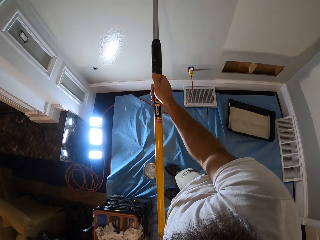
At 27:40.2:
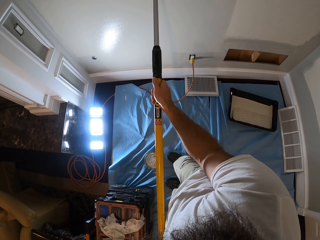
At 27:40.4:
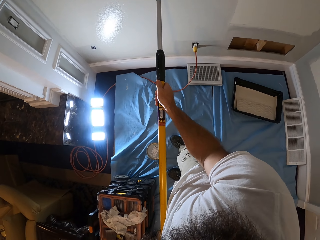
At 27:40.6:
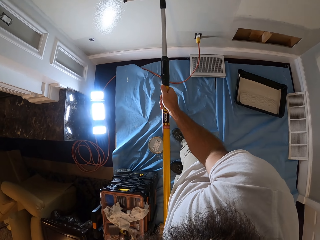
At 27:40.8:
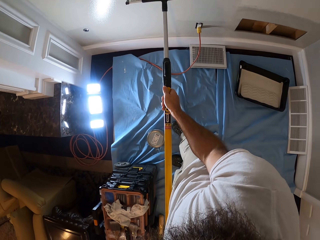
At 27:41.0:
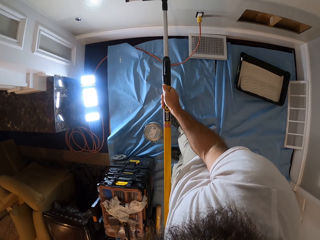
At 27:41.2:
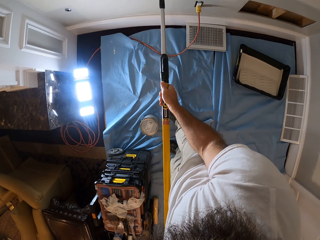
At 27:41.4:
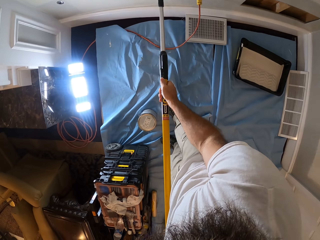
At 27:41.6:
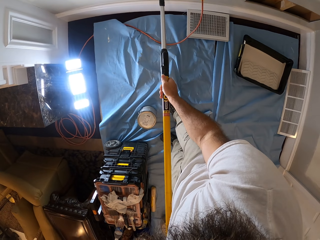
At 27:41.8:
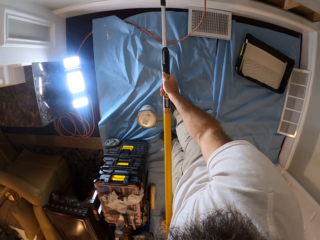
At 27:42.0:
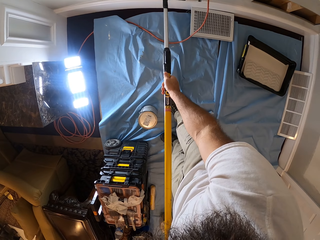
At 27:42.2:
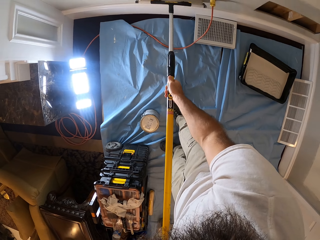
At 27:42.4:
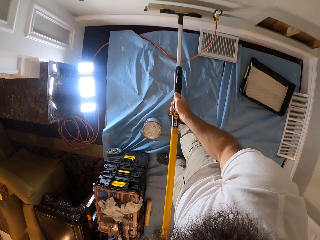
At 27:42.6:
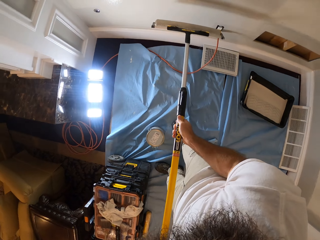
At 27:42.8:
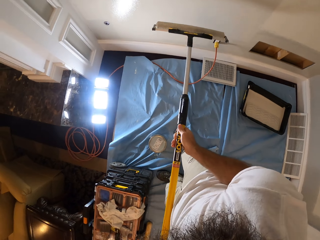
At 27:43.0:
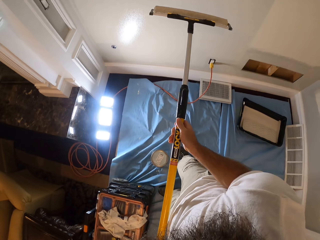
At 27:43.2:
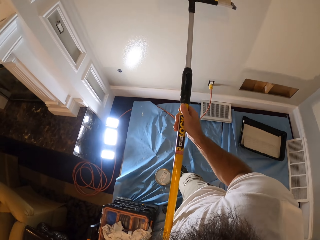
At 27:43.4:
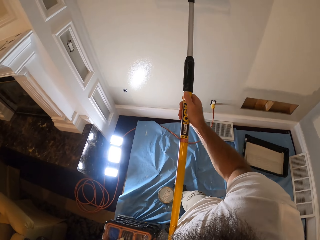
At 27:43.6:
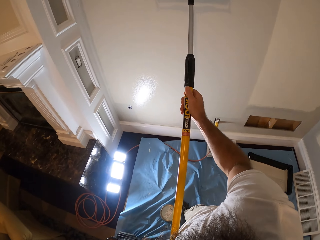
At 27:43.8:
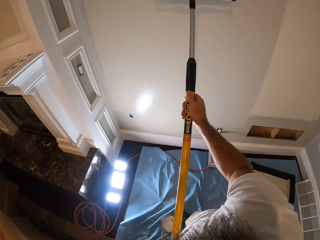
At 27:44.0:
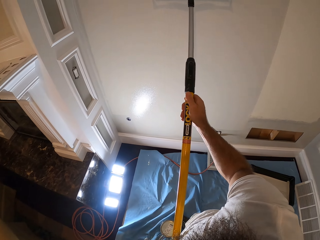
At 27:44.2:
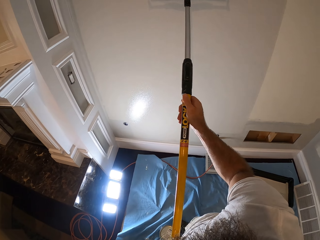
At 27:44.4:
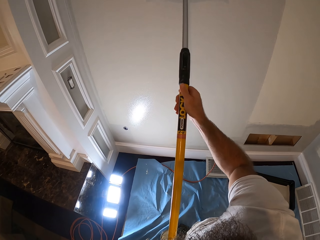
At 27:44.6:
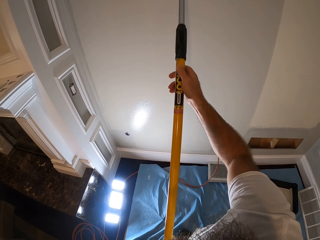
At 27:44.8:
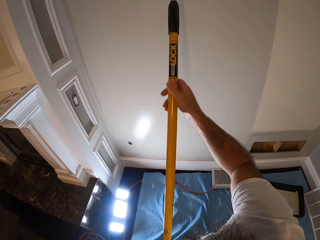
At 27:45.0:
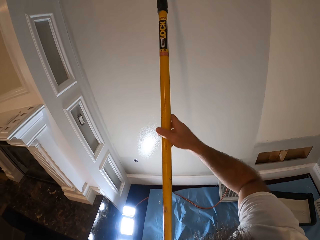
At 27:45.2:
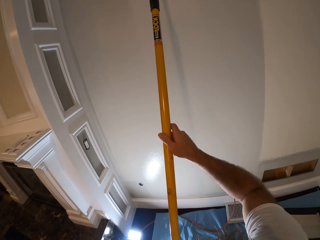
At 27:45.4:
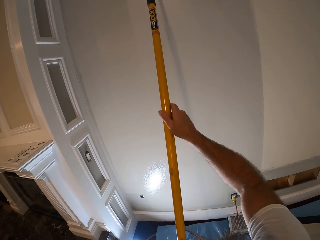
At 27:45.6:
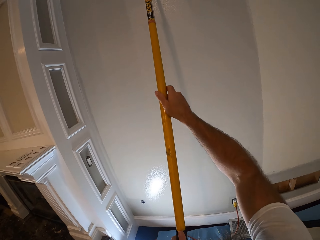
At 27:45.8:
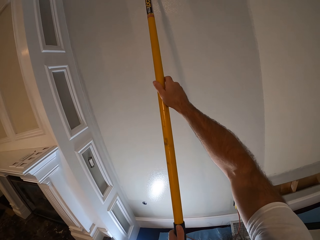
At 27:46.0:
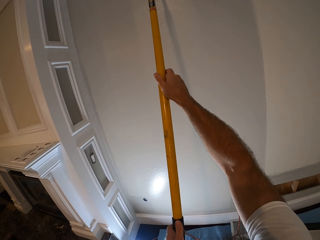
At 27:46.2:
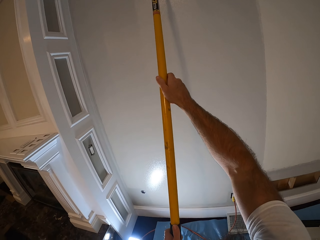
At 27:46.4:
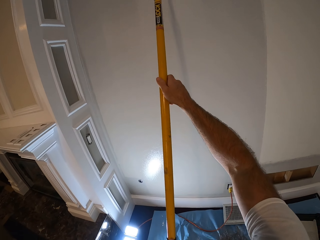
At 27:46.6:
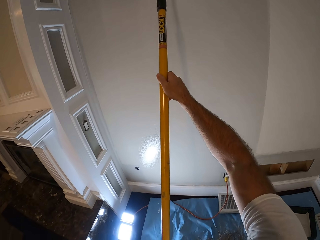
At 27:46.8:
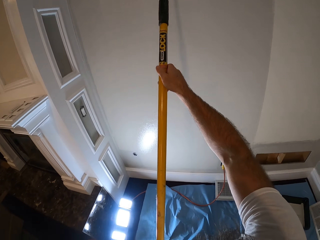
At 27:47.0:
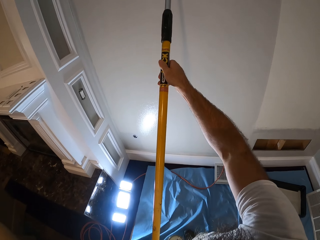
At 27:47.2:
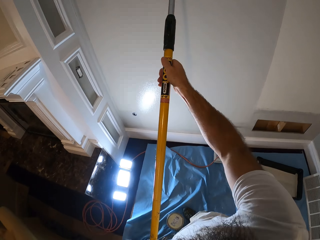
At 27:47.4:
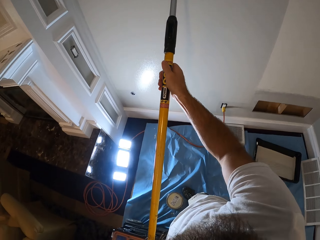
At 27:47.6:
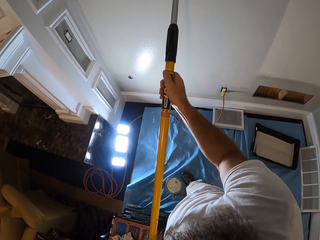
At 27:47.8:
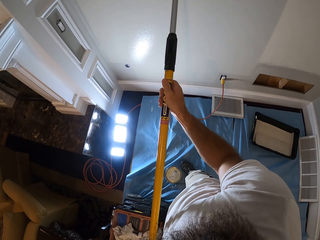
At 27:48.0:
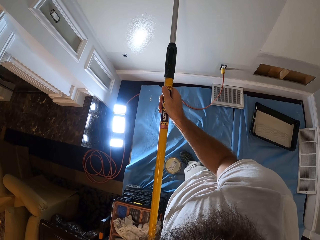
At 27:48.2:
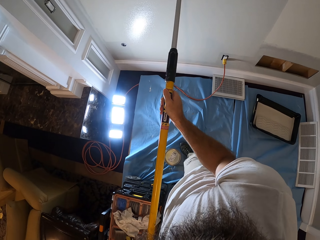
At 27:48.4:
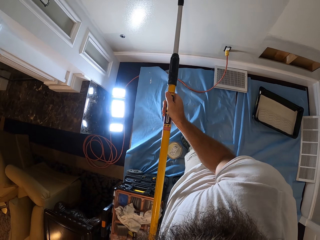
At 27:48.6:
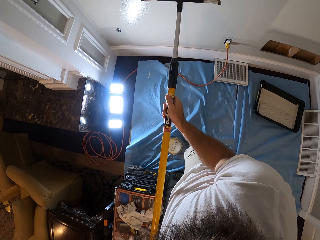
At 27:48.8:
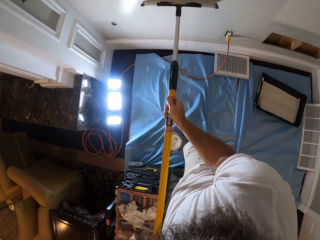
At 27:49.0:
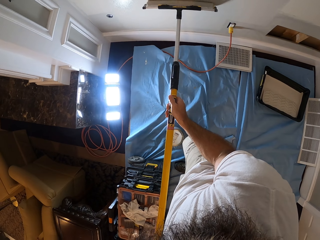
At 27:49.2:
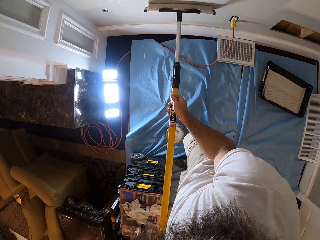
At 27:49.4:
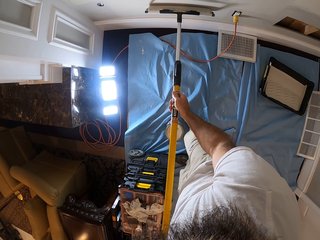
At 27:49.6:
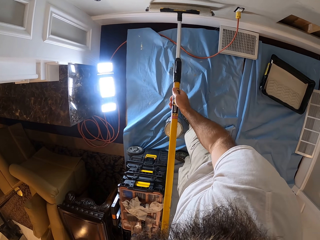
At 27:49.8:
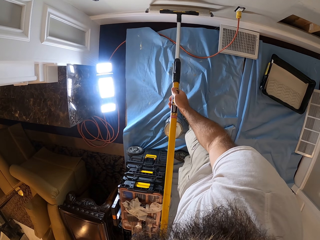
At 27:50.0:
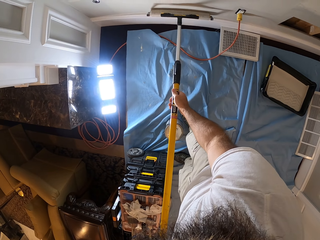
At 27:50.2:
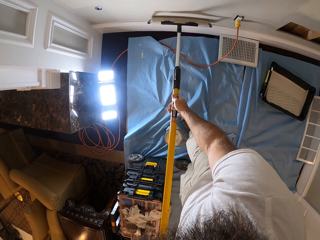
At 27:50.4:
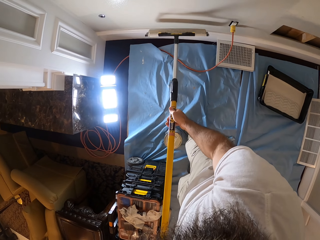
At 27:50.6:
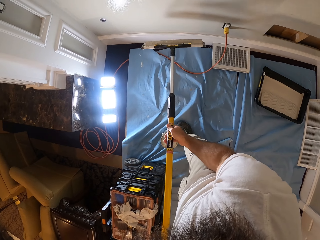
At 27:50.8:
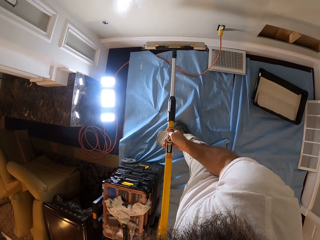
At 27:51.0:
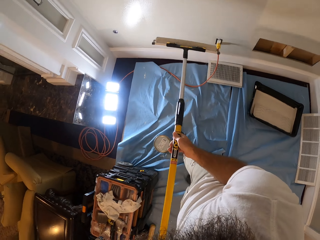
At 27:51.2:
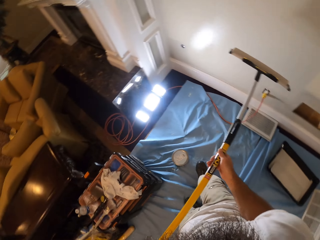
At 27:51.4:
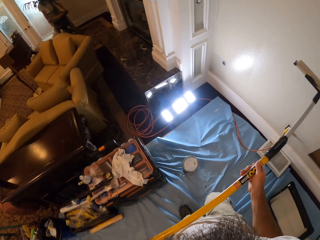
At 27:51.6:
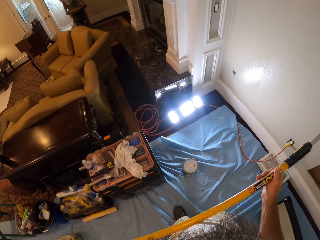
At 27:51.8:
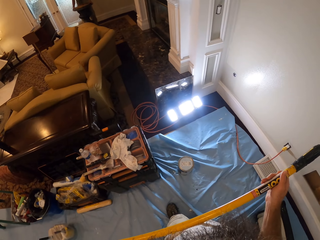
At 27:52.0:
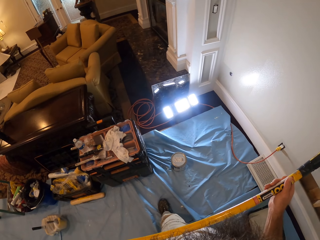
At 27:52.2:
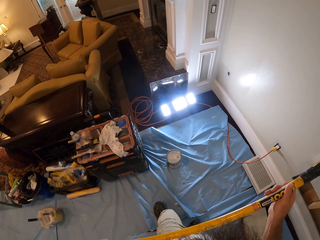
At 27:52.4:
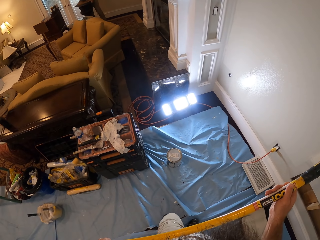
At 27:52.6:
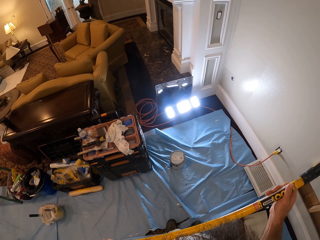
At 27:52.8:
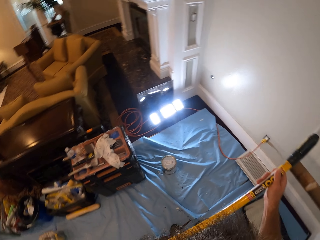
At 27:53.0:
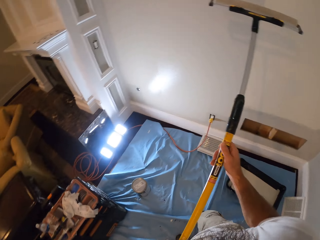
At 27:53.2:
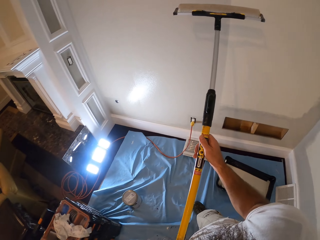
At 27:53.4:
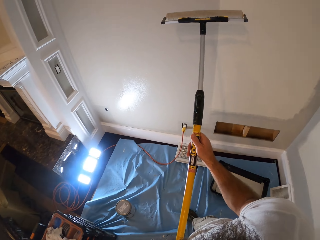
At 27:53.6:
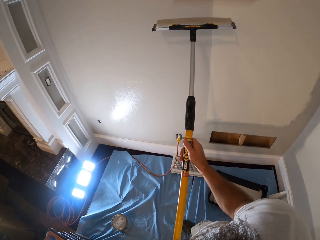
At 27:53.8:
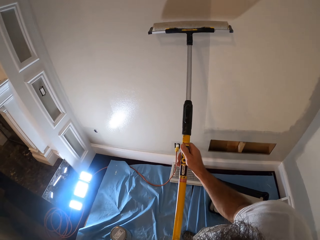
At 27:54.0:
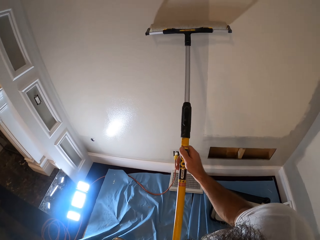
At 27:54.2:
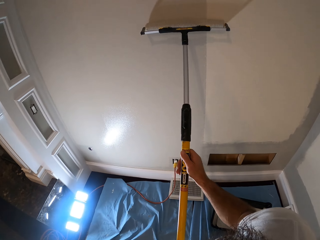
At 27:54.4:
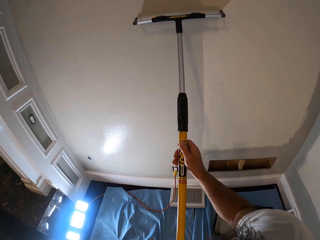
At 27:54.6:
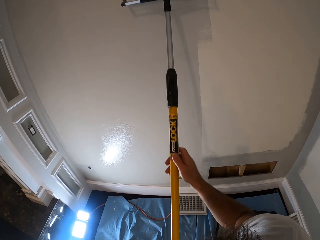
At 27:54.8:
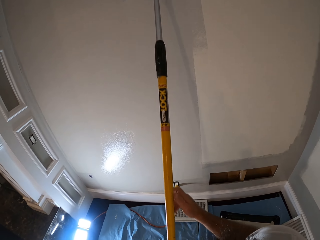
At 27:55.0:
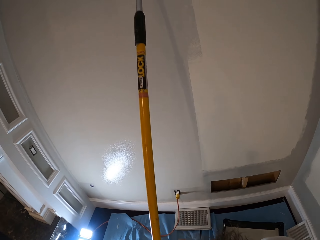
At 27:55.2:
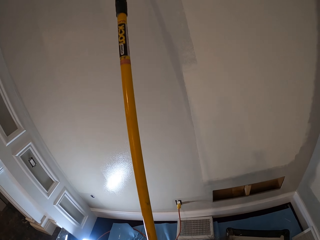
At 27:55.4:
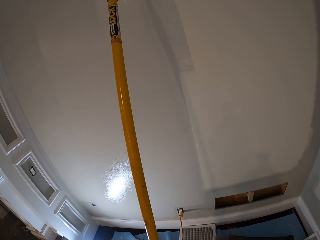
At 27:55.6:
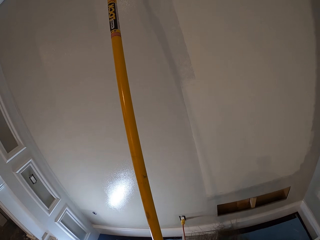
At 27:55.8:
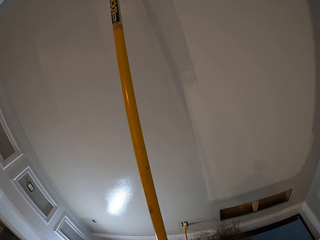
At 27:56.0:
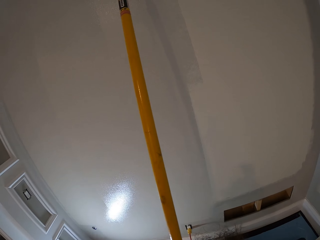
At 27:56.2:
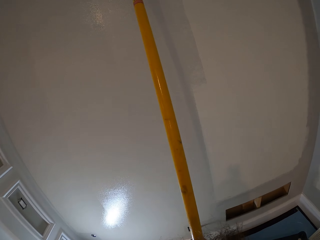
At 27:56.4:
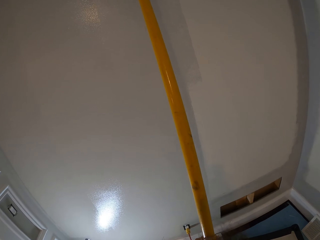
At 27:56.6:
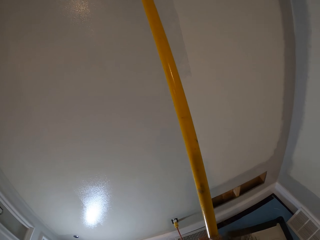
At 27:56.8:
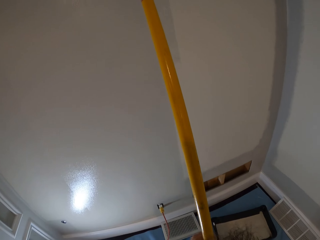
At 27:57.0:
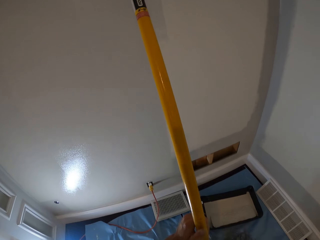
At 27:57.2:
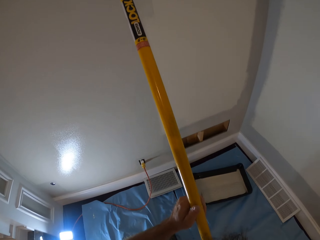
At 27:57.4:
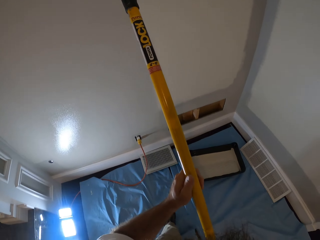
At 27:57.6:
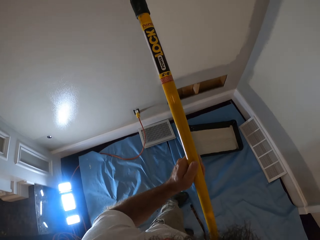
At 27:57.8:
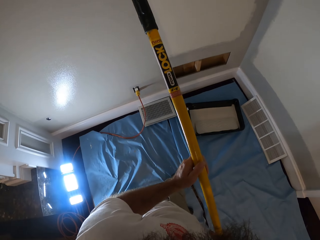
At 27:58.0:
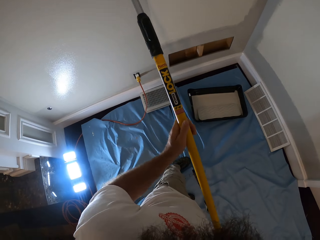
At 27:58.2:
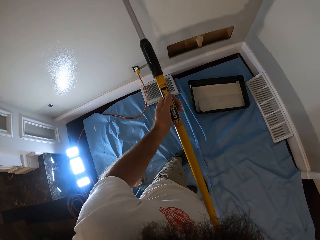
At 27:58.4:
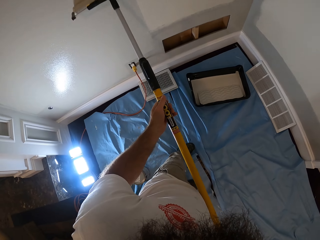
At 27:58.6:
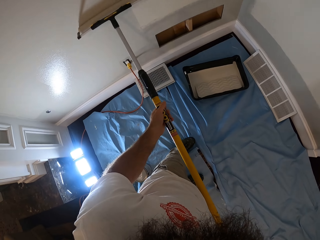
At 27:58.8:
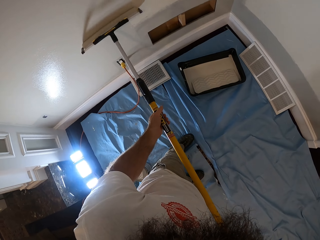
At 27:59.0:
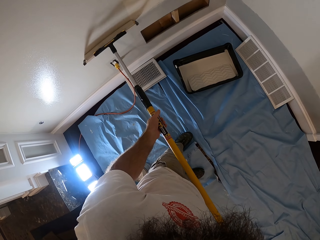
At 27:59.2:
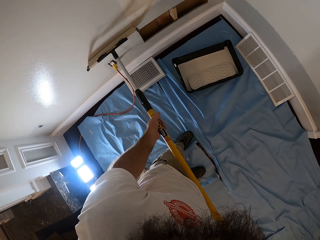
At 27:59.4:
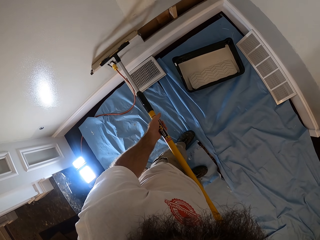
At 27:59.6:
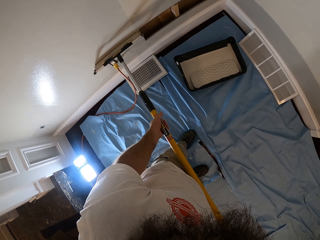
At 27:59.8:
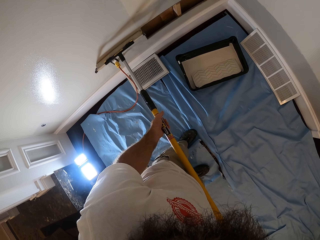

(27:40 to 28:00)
The camera wearer looks around. A man cleans the floor with a vacuum cleaner. The camera wearer paints the wall.

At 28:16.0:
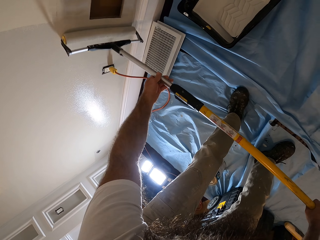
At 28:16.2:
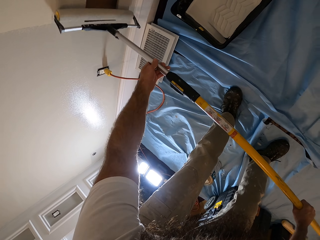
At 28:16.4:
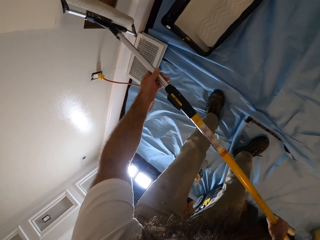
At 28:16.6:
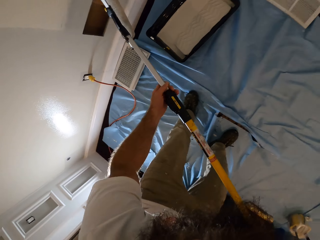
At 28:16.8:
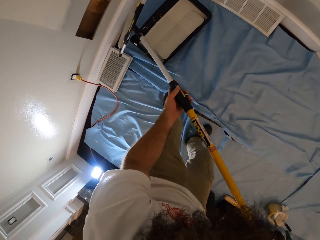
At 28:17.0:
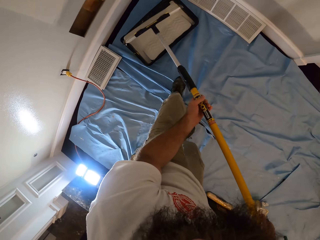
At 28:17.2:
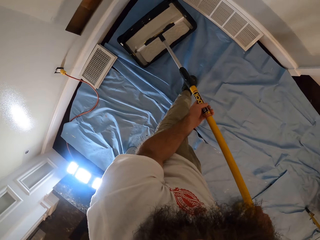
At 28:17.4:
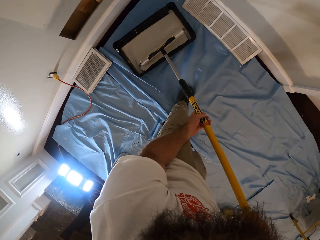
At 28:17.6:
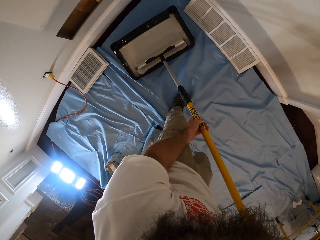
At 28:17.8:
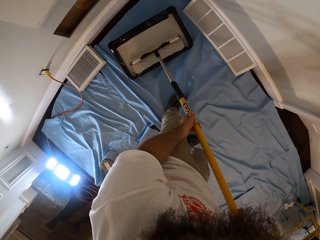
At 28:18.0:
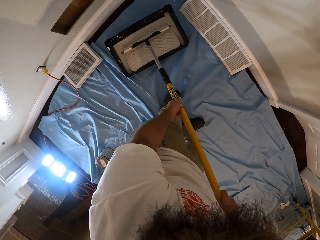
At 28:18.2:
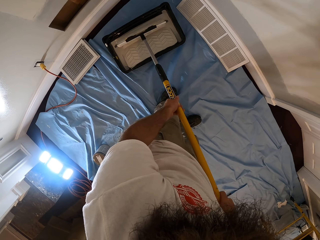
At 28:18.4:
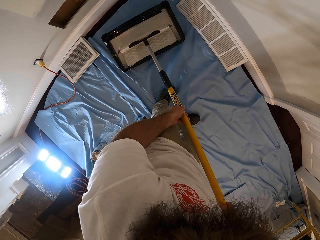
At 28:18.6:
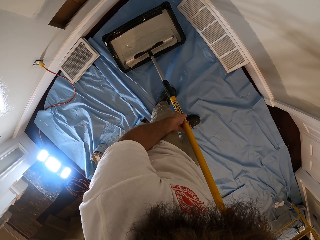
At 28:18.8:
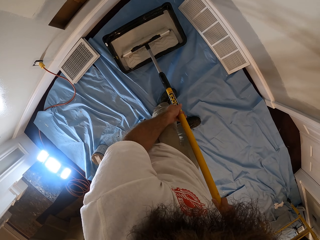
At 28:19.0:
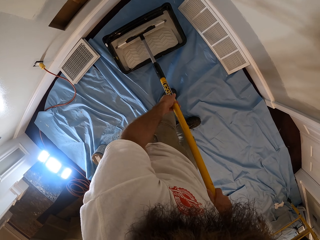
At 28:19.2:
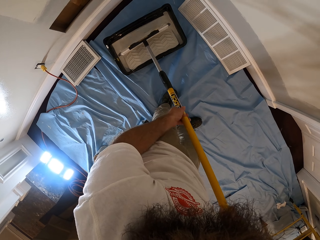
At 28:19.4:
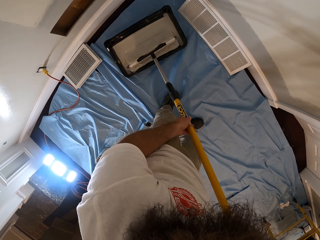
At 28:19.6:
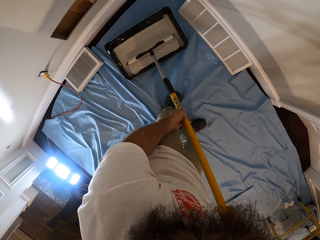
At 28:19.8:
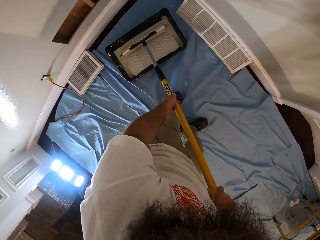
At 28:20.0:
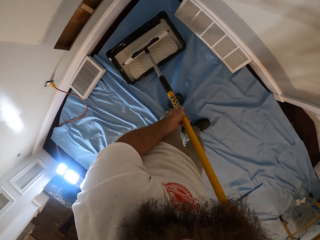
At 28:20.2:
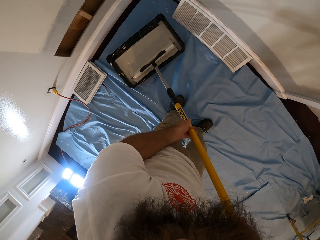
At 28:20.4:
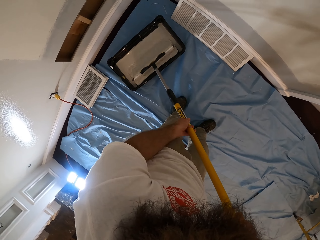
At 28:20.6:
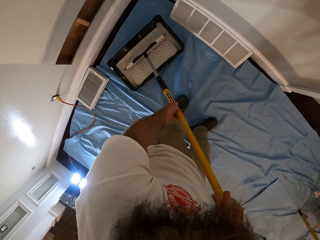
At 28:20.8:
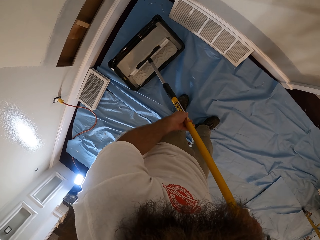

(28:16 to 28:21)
The camera wearer scoops paint with the paint roller in both hands from the container on the floor. They put the roller in the paint roller tray and roll the roller in the paint roller tray.
